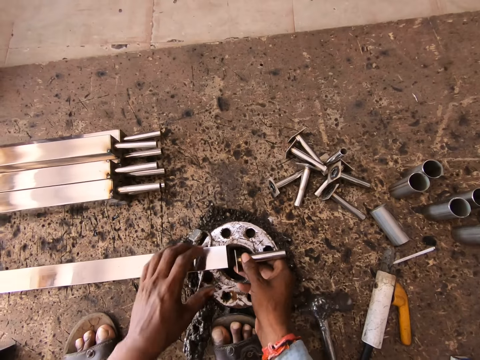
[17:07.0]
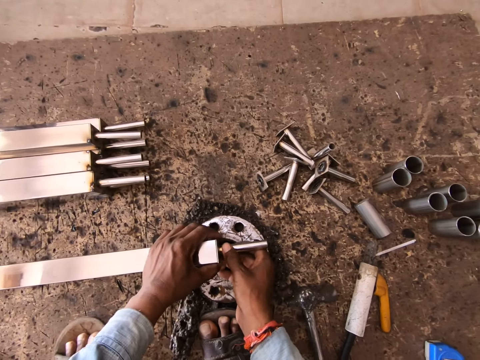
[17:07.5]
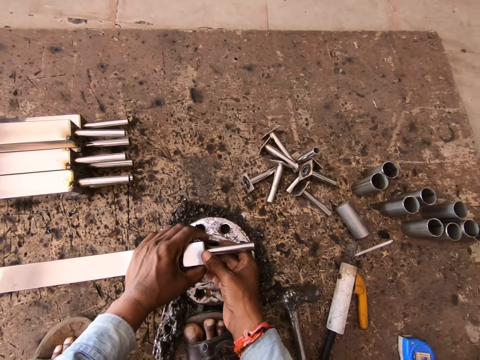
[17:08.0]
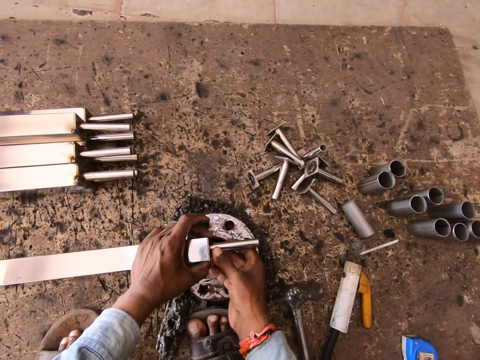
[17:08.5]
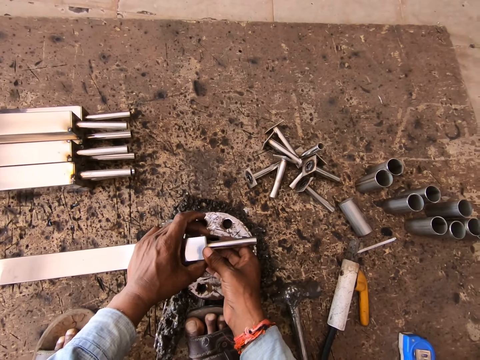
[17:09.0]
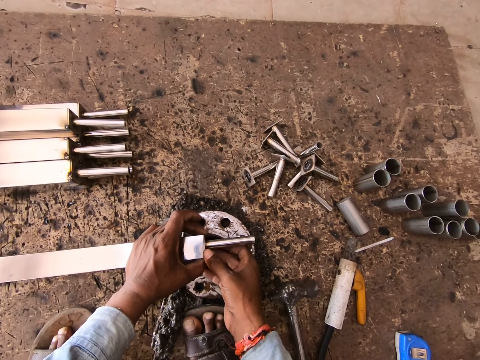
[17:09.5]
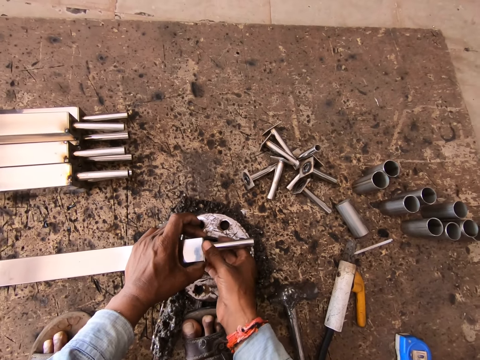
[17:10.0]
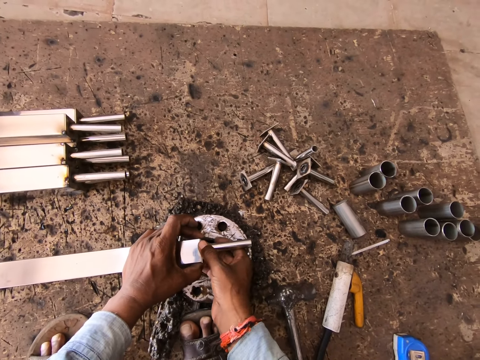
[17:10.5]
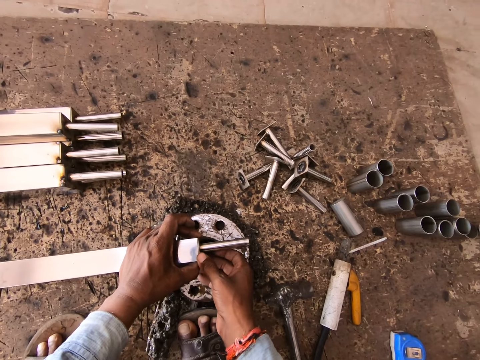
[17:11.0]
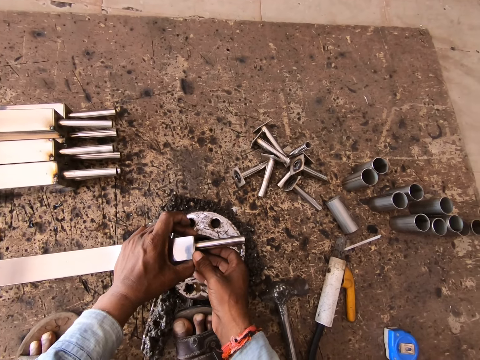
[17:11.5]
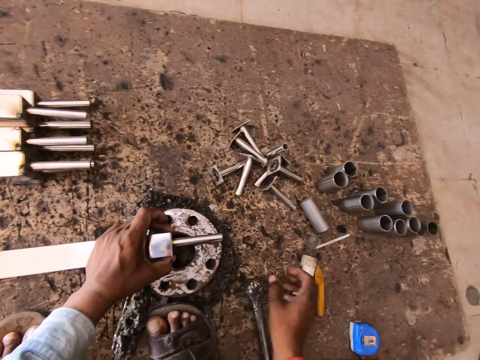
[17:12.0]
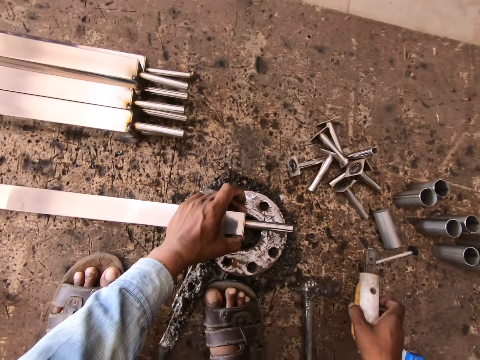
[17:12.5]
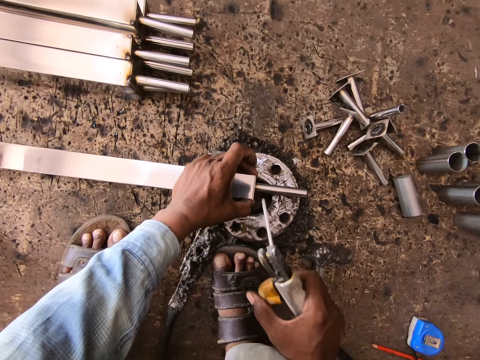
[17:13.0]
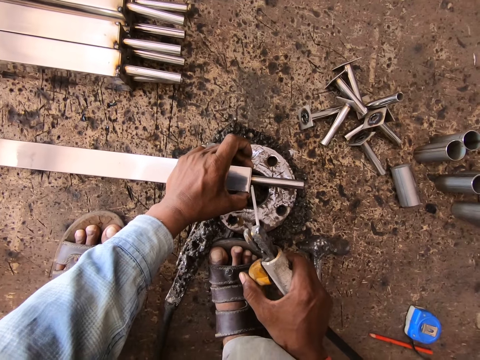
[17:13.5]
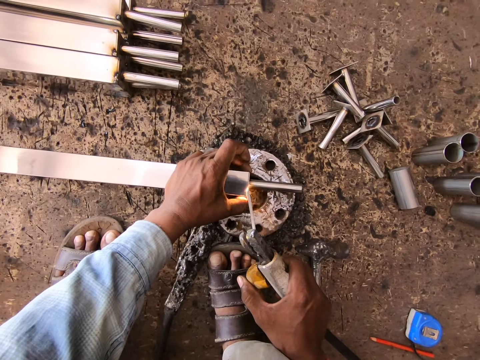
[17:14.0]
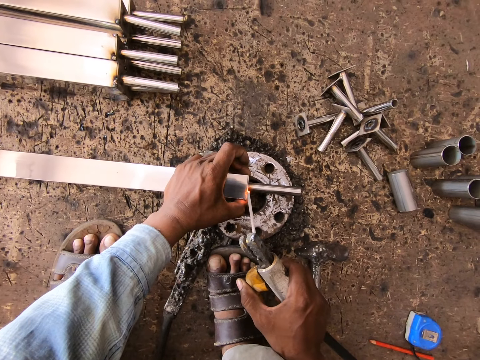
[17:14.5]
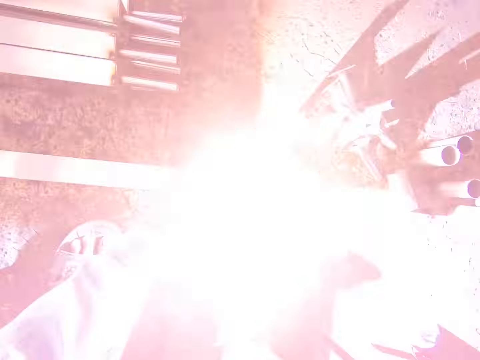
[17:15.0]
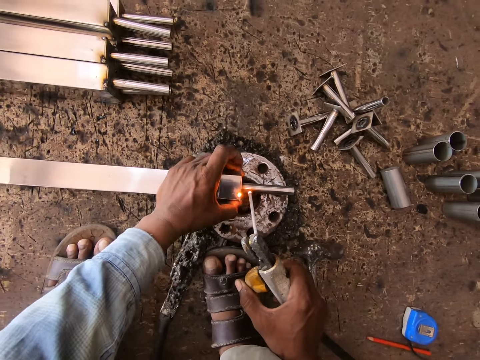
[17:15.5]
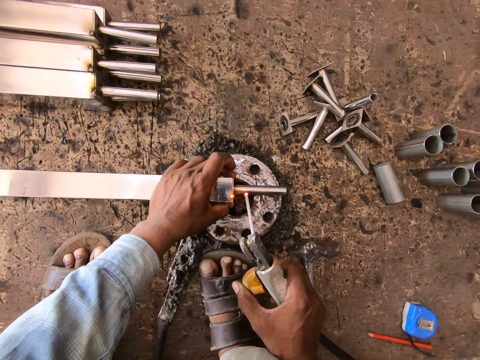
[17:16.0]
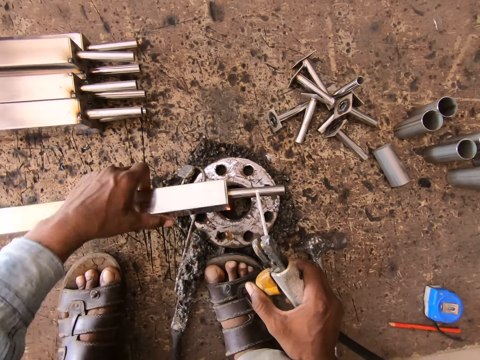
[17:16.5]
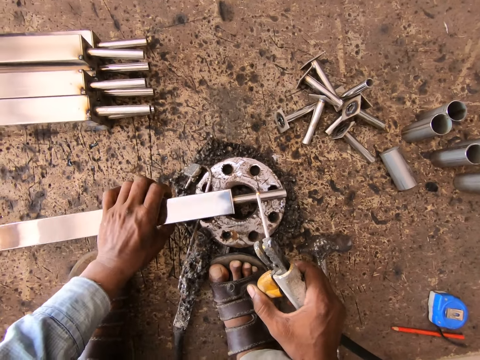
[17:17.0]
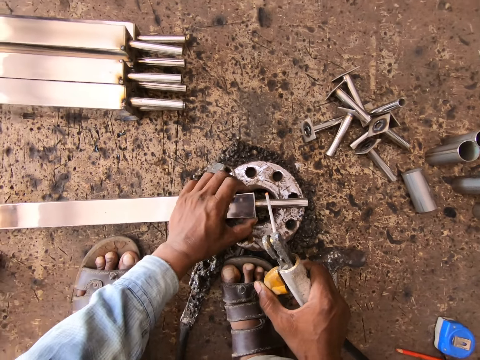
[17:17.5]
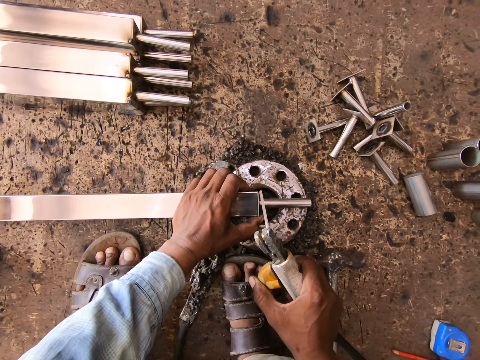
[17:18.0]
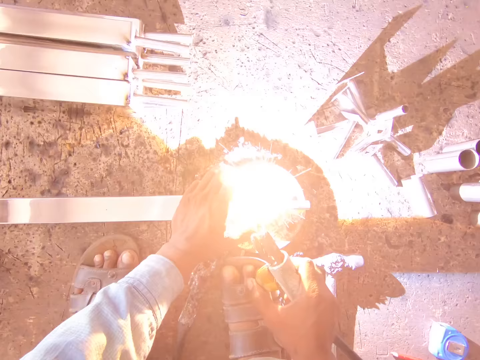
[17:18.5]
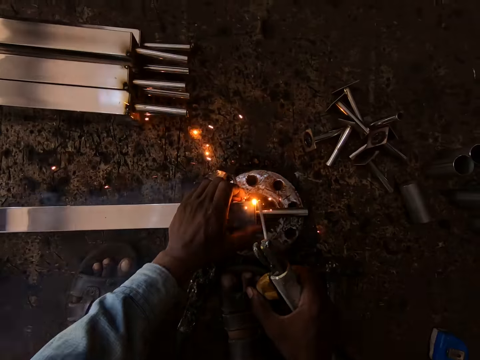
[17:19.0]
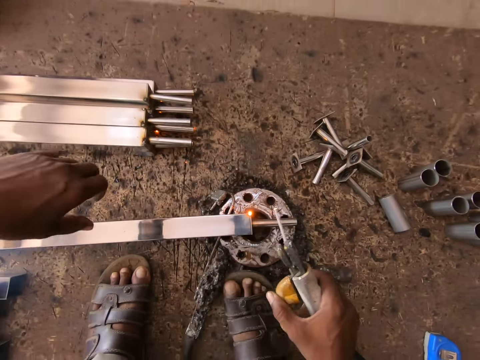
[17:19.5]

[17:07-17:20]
The camera wearer moves the metal bar. He attaches the base locking standoff to the metal tube in his left hand with his right hand. He fits the metal piece on the metal bar. He picks up the electrode holder of the welding machine from the floor with his right hand. He welds the base locking standoff to the metal tube with the electrode holder of the welding machine in his right hand. He turns the metal tube on the piece of metal with his left hand. He welds the base locking standoff to the metal tube with the electrode holder of the welding machine in his right hand.

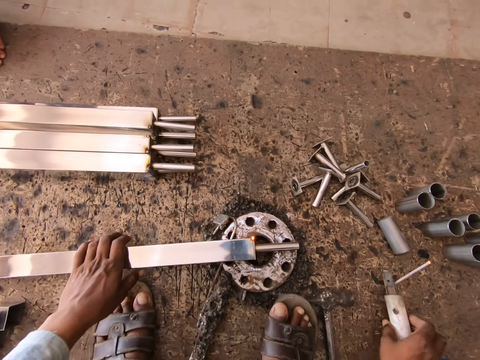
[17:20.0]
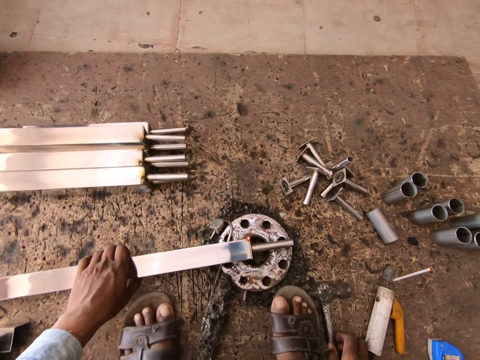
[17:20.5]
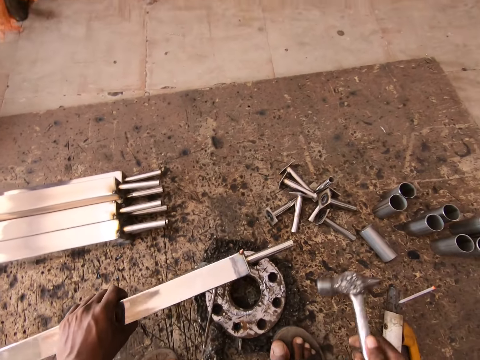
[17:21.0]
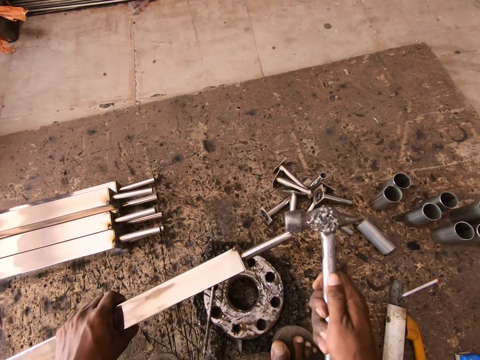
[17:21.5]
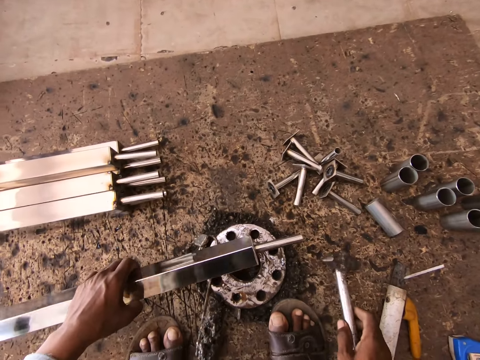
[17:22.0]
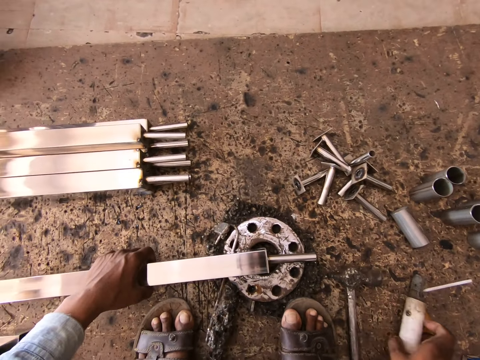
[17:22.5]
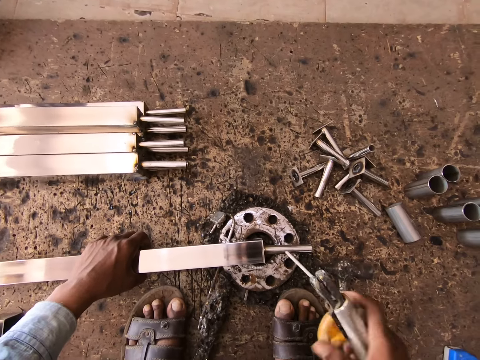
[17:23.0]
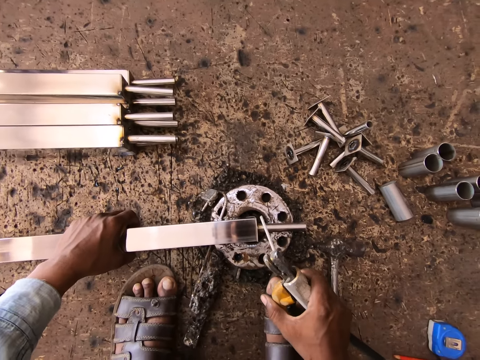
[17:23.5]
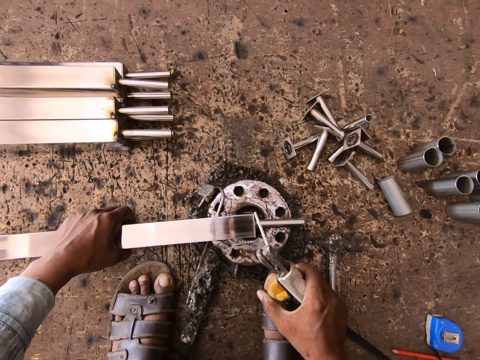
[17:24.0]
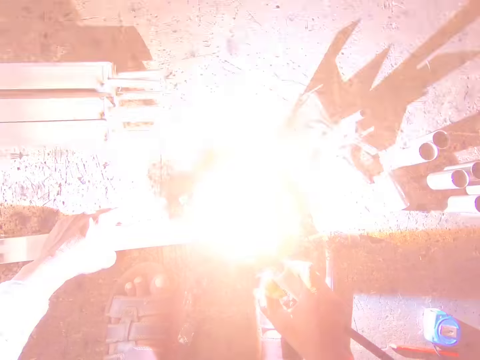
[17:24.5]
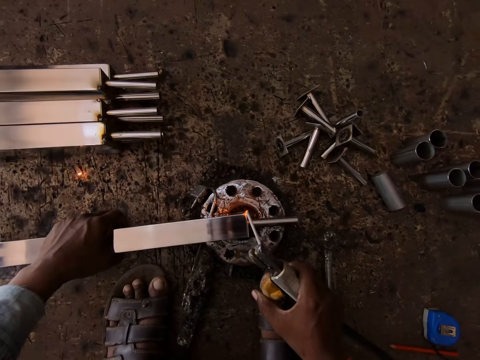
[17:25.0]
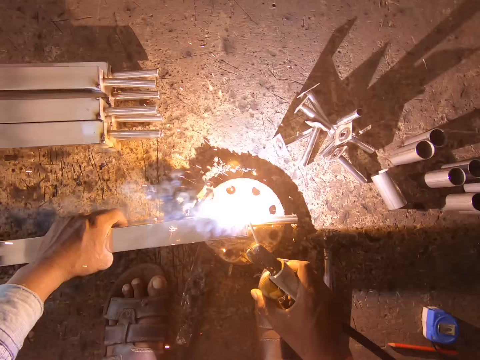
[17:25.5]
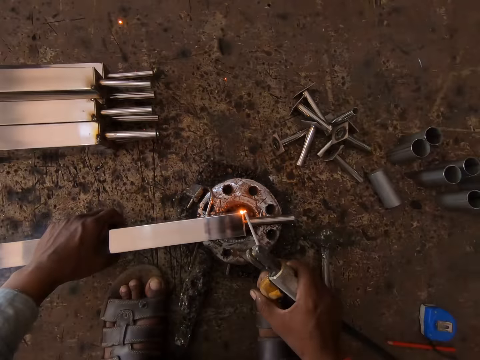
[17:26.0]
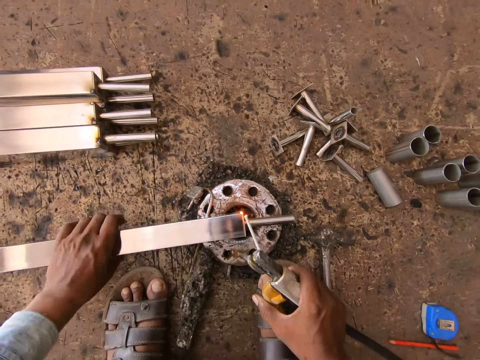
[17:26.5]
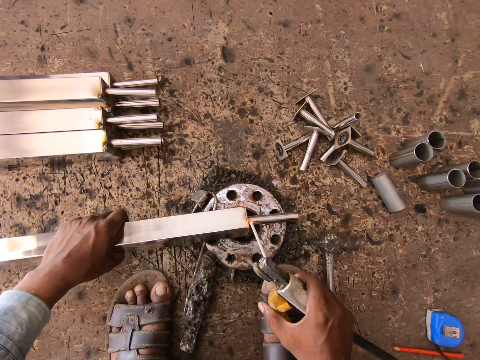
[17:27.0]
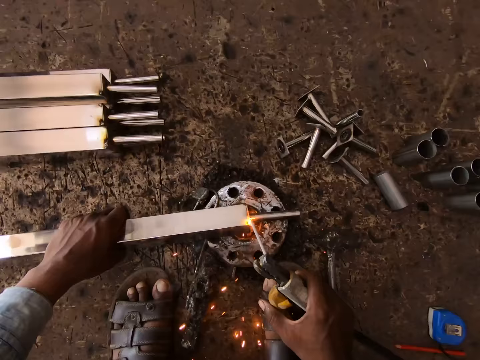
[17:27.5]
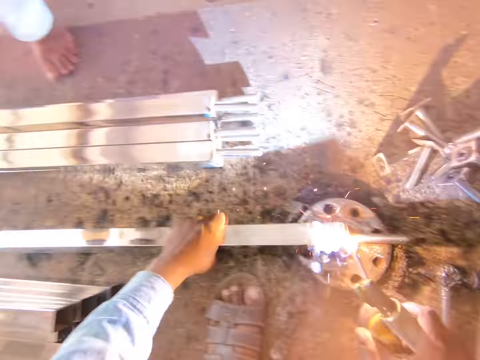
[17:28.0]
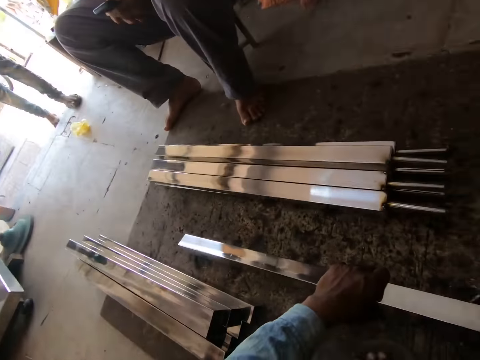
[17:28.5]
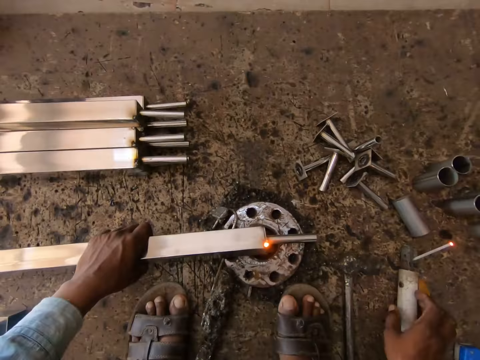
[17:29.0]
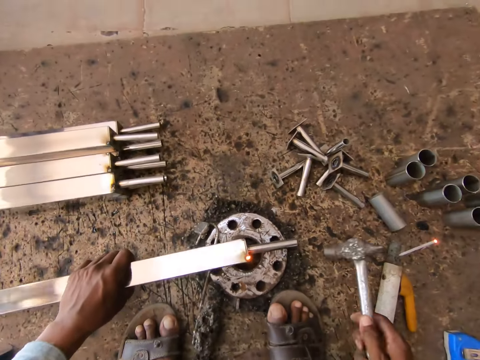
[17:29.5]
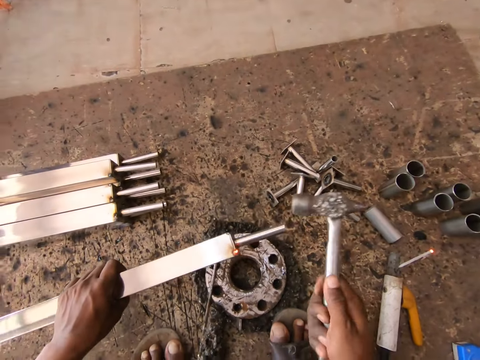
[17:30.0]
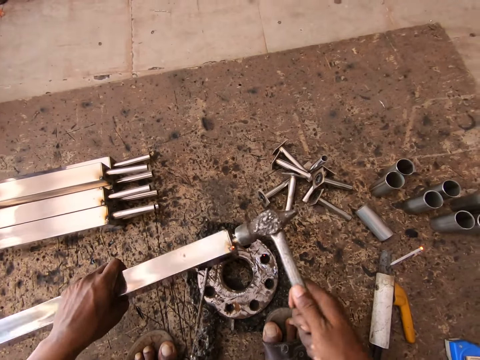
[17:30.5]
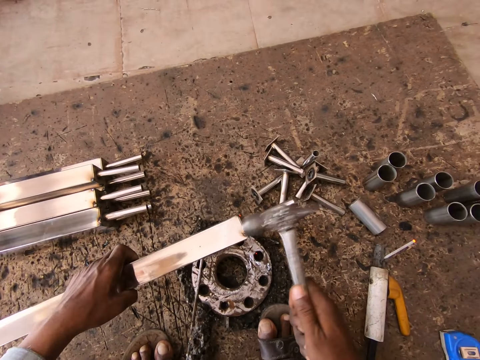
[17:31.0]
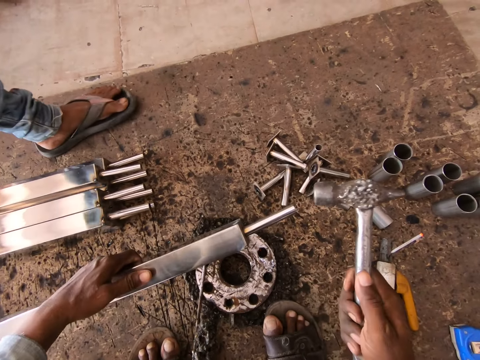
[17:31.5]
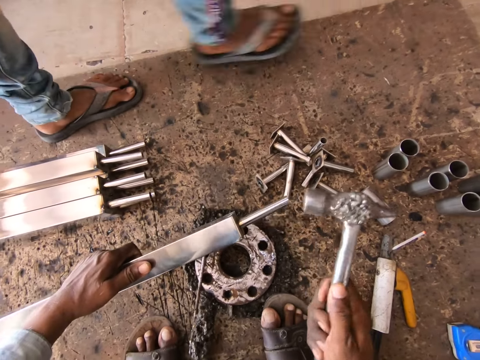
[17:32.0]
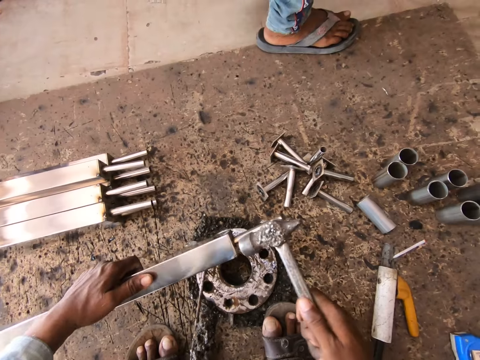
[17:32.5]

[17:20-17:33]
The camera wearer drops the electrode holder of the welding machine on the floor with his right hand. He picks up the hammer from the floor with his right hand. He hits the base locking standoff to the metal tube in his left hand with the hammer in his right hand. He drops the hammer on the floor with his right hand, places the metal tube on the piece of metal on the floor with his left hand, and picks up the electrode holder of the welding machine from the floor with his right hand. He welds the base locking standoff to the metal tube with the electrode holder in his right hand. He turns the metal tube on the piece of metal with his left hand. He welds the base locking standoff to the metal tube with the electrode holder in his right hand. He drops the electrode holder of the welding machine on the floor with his right hand. He picks up the hammer from the floor with his right hand. He hits the base locking standoff to the metal tube in his left hand with the hammer in his right hand.
